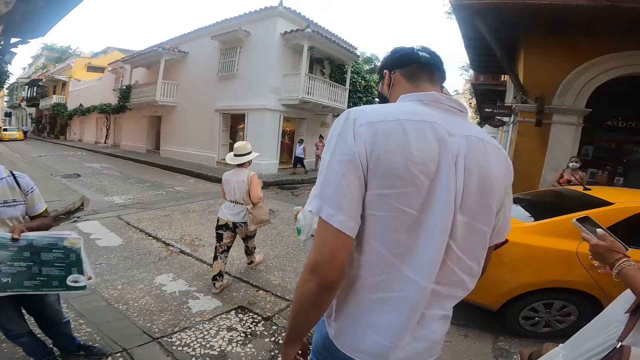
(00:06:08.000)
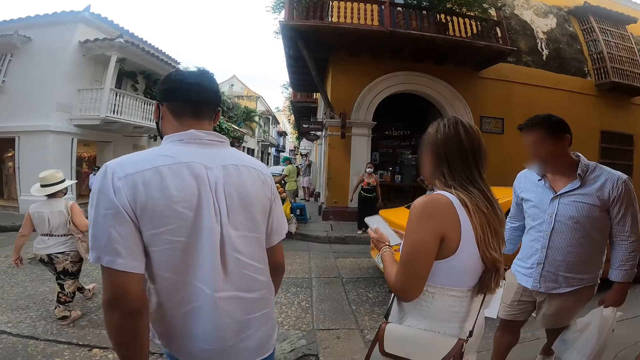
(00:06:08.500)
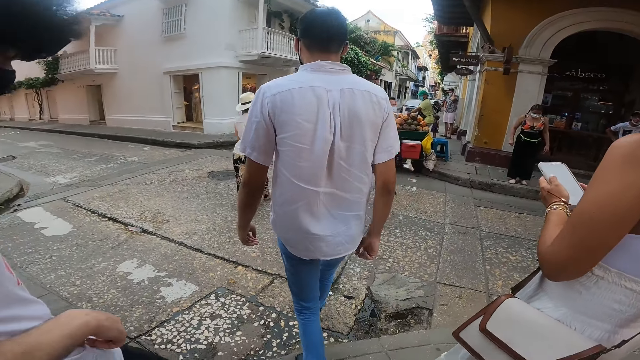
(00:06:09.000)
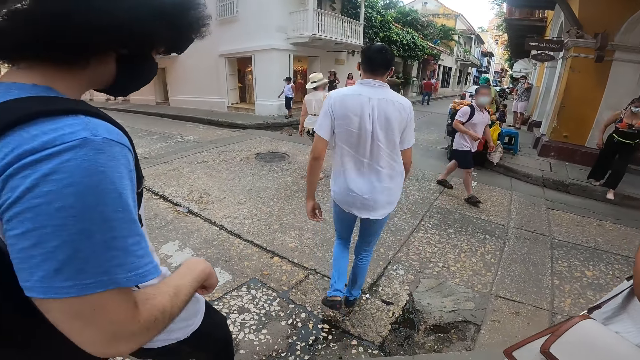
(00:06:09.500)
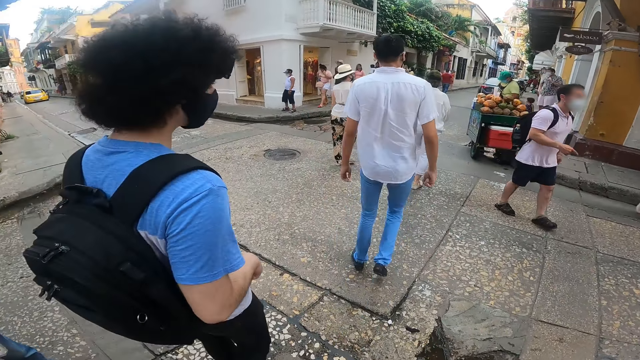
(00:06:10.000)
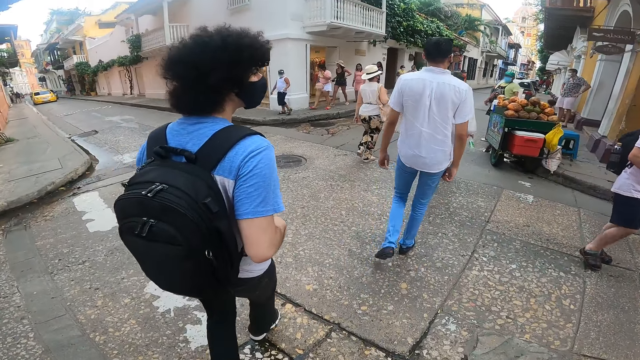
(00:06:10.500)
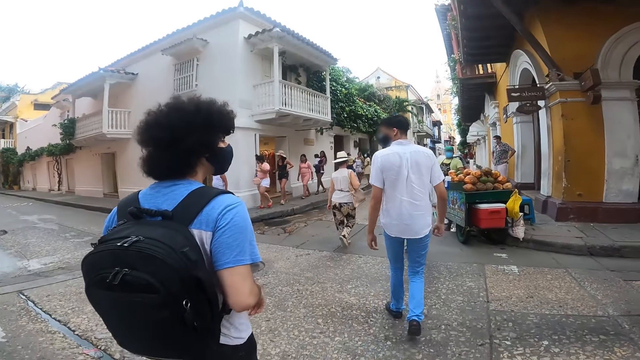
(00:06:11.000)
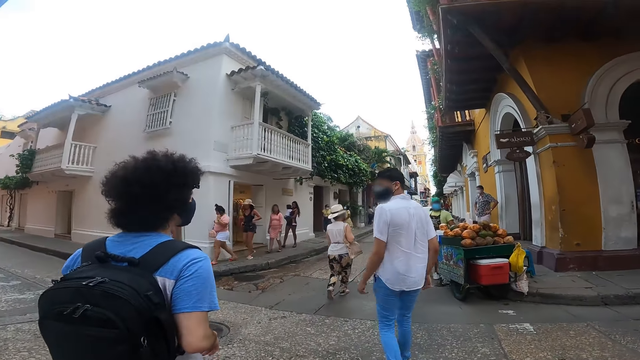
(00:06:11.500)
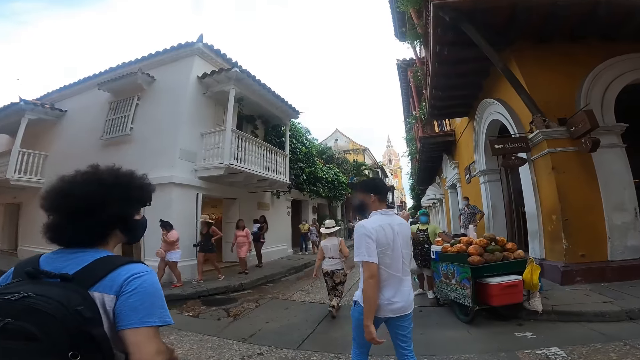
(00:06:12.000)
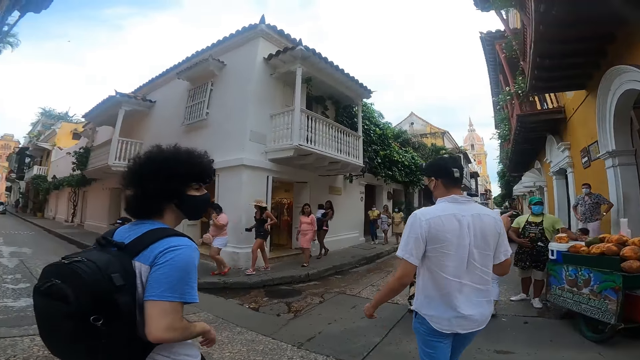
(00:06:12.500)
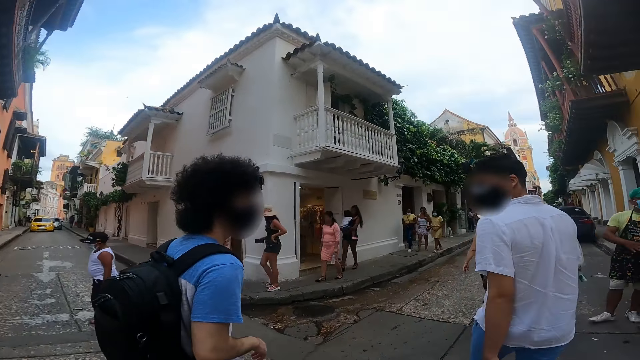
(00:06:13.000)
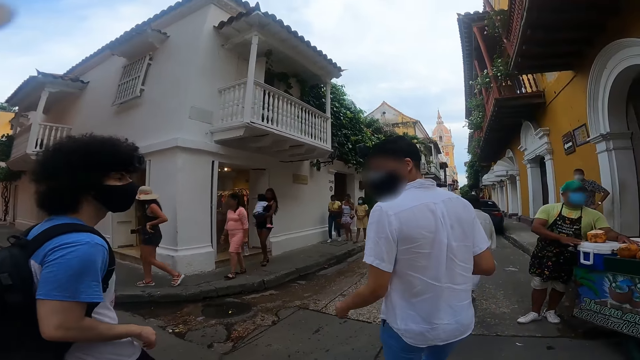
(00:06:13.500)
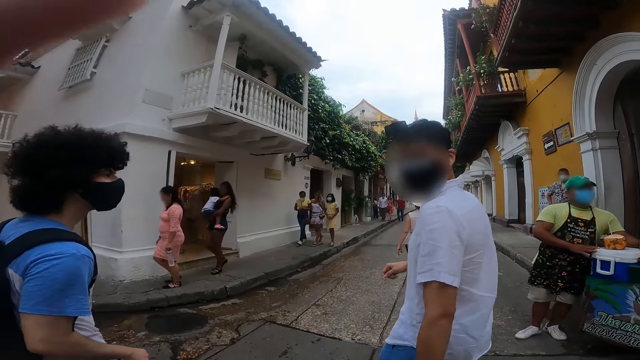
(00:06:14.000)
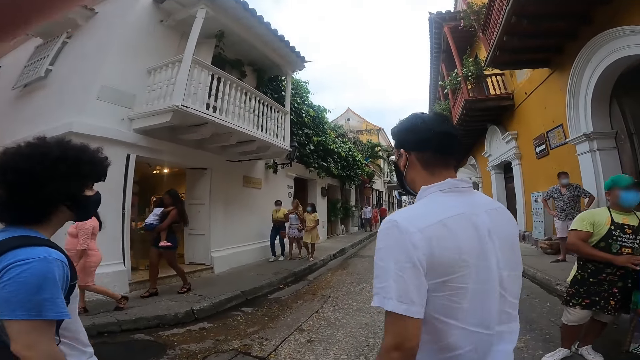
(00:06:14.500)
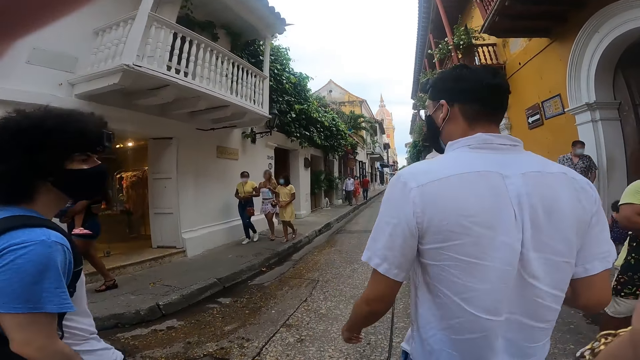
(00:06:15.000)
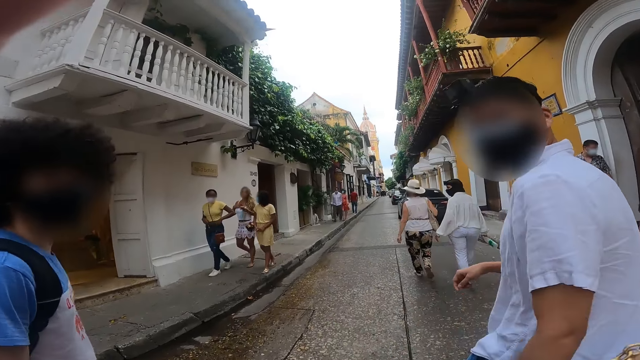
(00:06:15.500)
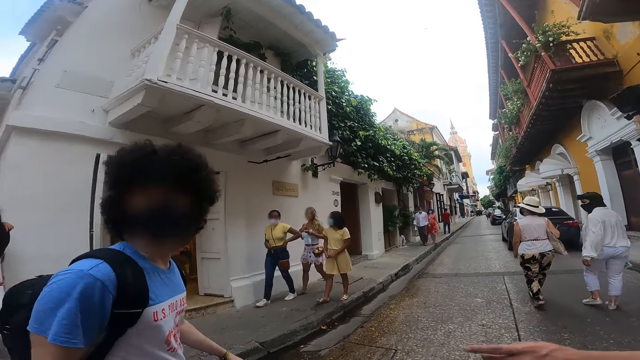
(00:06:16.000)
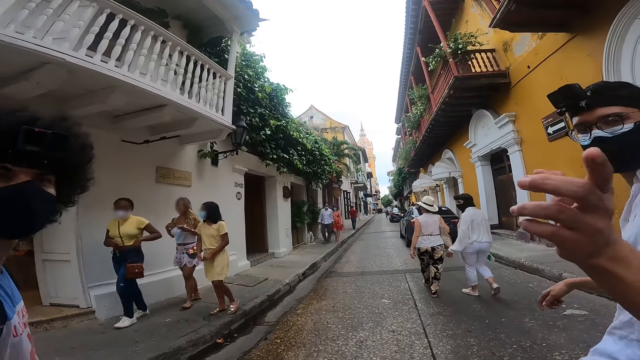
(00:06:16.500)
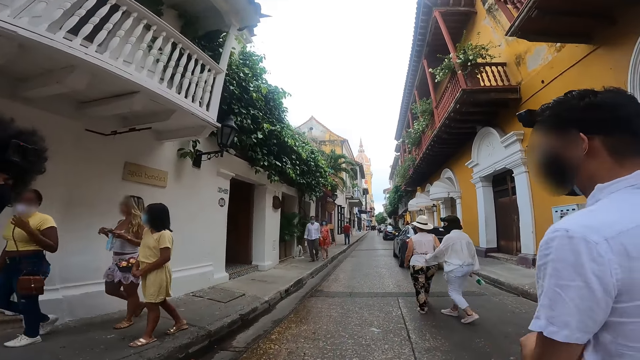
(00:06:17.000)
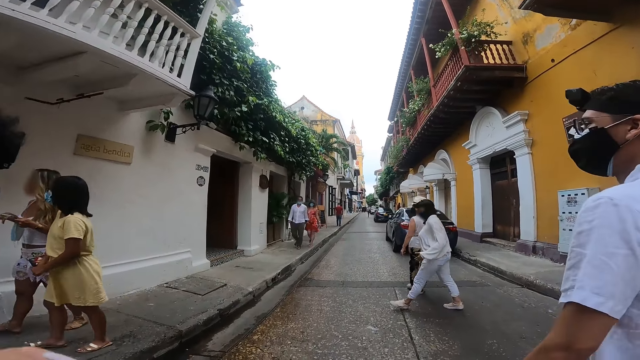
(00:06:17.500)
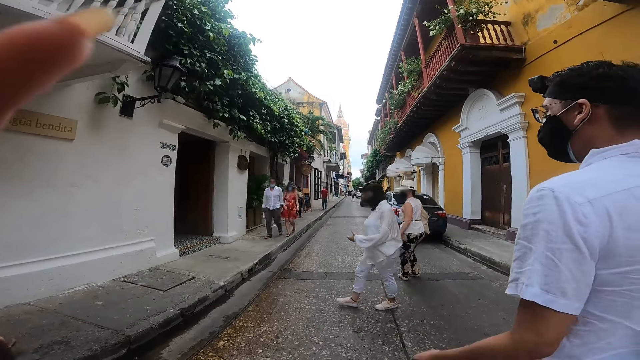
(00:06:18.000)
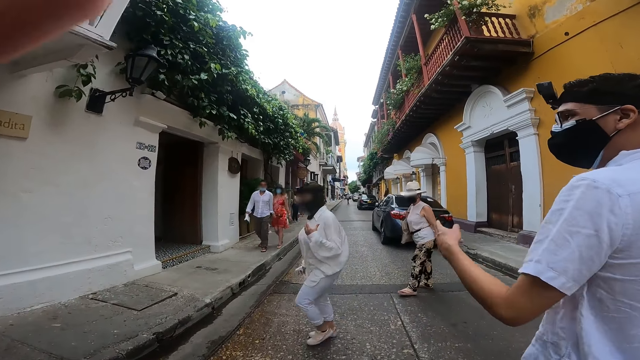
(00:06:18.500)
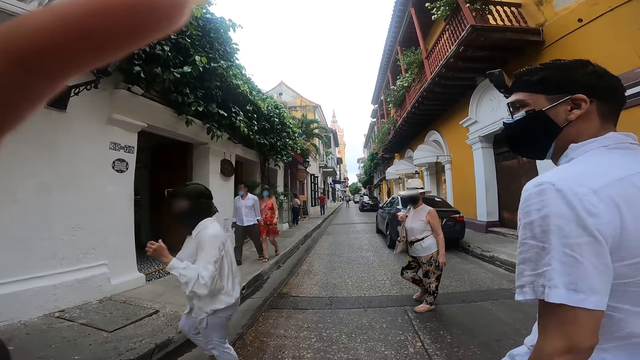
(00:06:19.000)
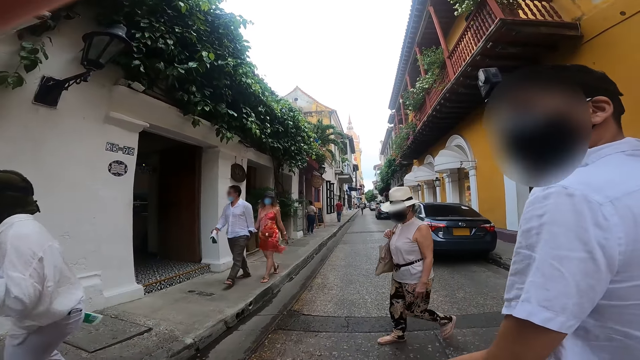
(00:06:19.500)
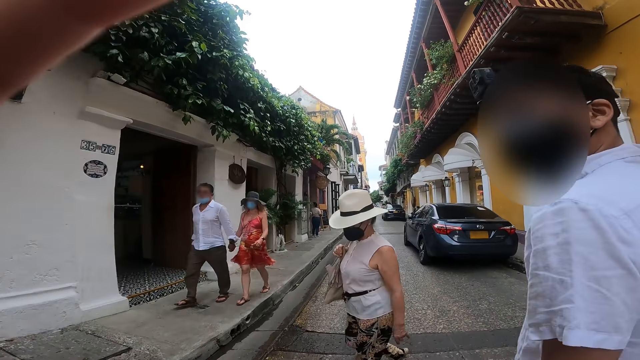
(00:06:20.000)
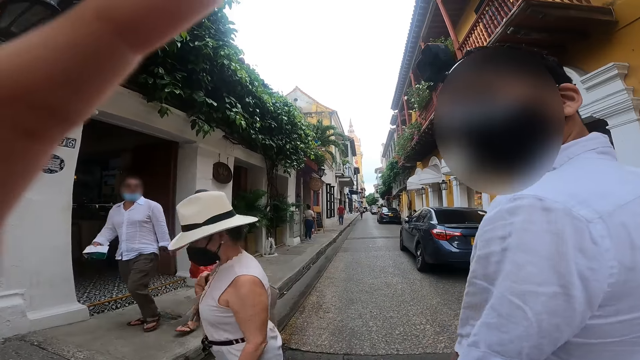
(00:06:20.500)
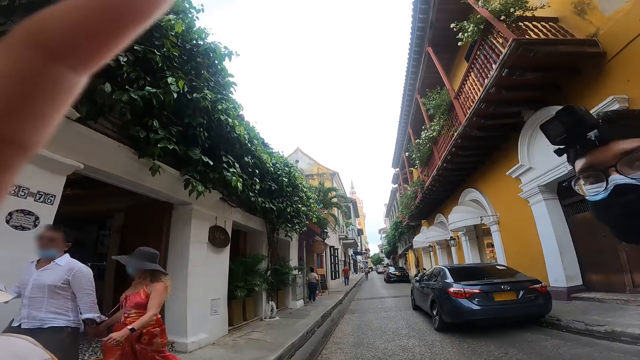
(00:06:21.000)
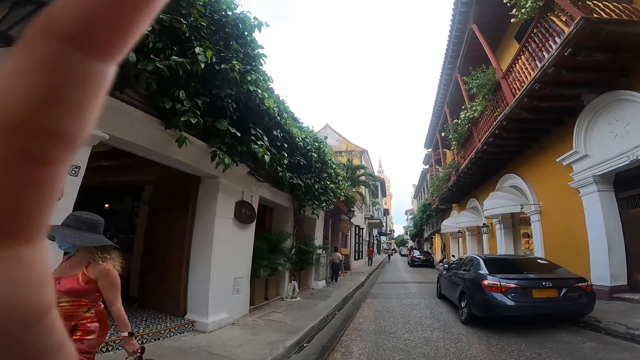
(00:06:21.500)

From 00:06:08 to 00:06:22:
A woman crosses the road. A person walks on the road. A man crosses the road. The camera wearer walks on the road. Another person walks on the road. Another man crosses the road. The camera wearer touches her head with her left hand. She crosses the road. The first man gesticulates with his left hand. Another woman crosses the road. The first man gesticulates with his left hand again. The camera wearer adjusts the camera. The other woman crosses the road again.

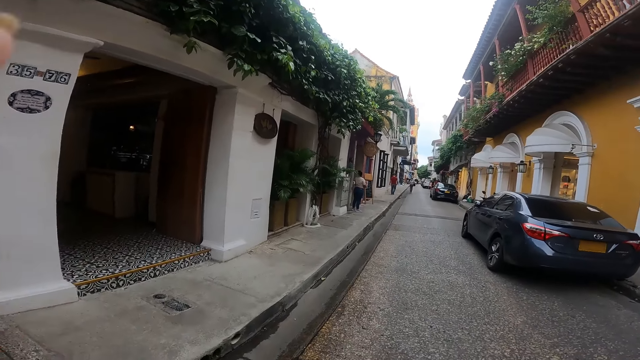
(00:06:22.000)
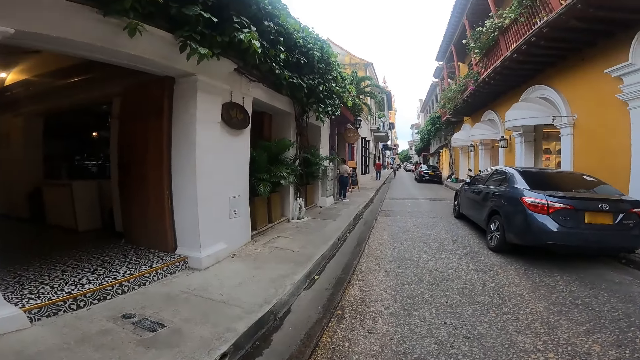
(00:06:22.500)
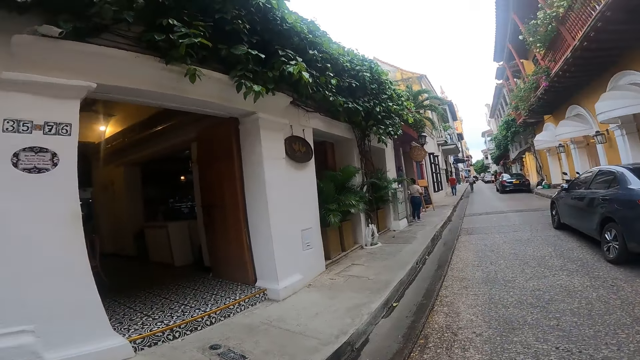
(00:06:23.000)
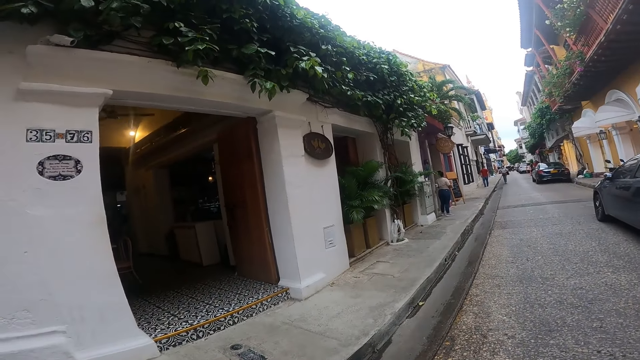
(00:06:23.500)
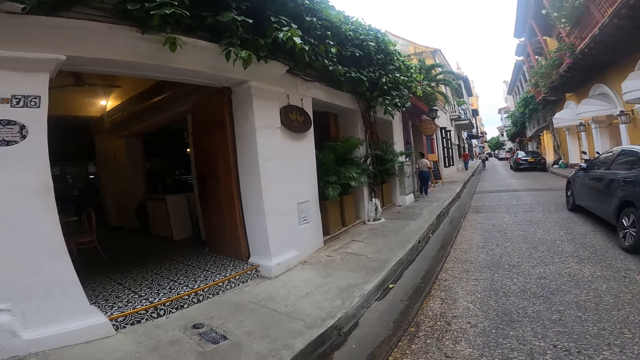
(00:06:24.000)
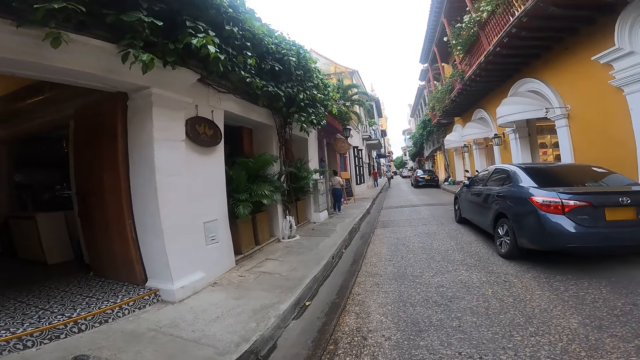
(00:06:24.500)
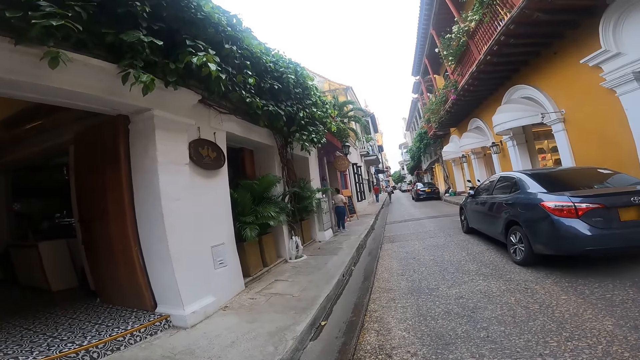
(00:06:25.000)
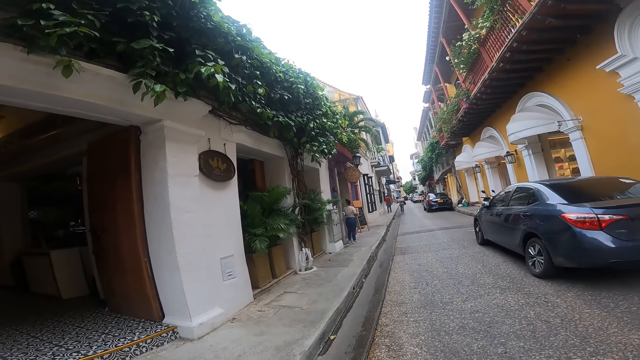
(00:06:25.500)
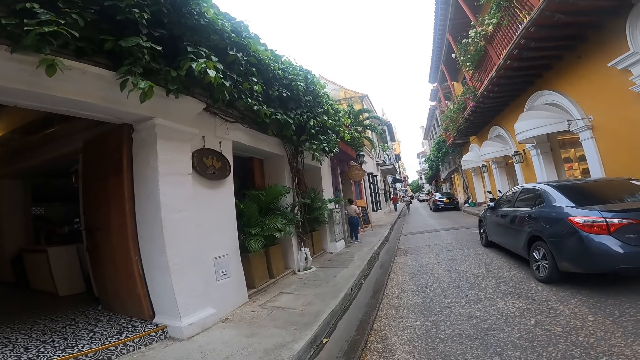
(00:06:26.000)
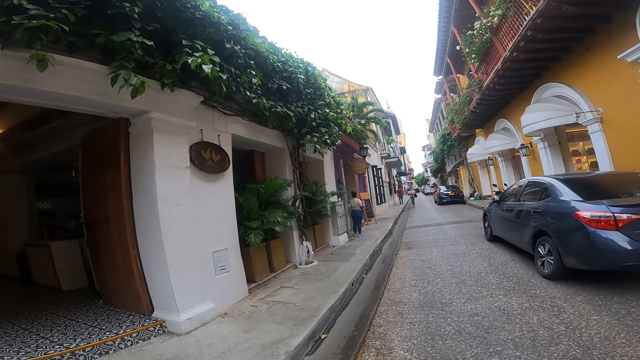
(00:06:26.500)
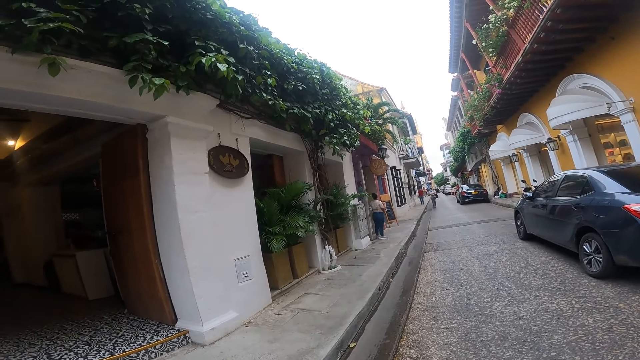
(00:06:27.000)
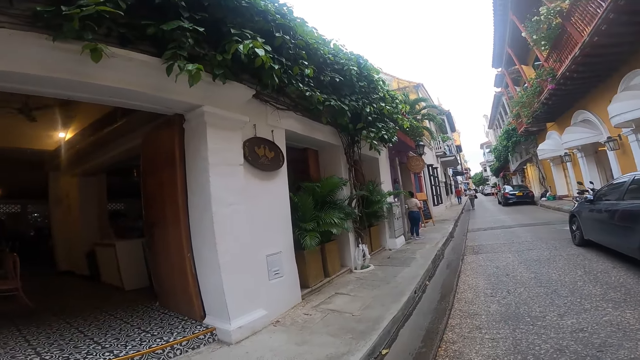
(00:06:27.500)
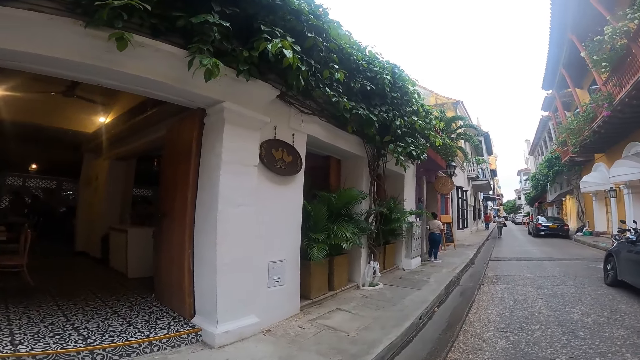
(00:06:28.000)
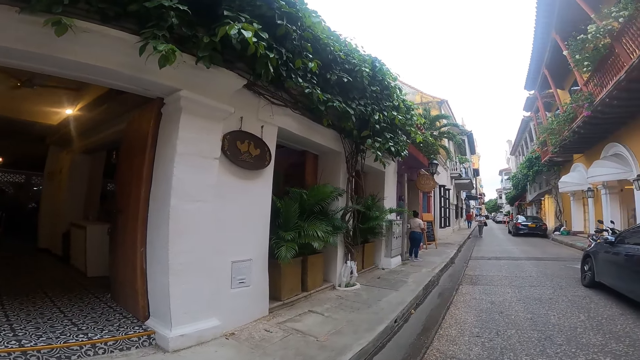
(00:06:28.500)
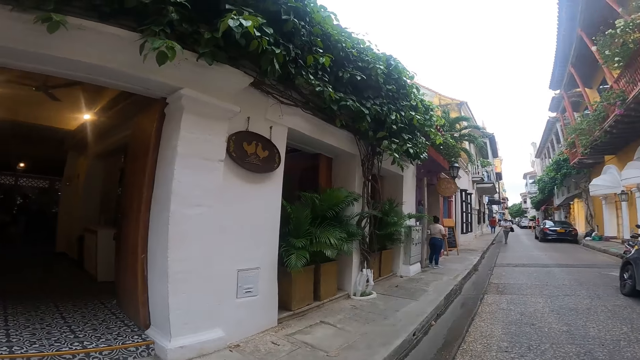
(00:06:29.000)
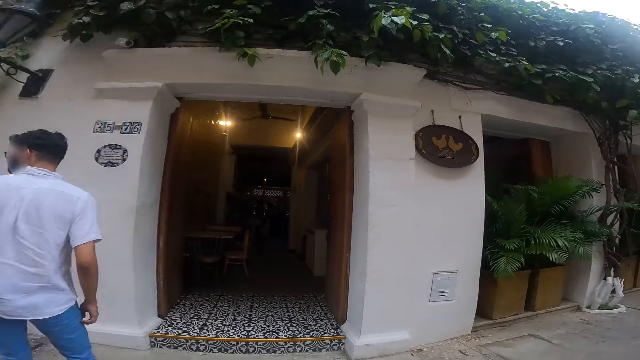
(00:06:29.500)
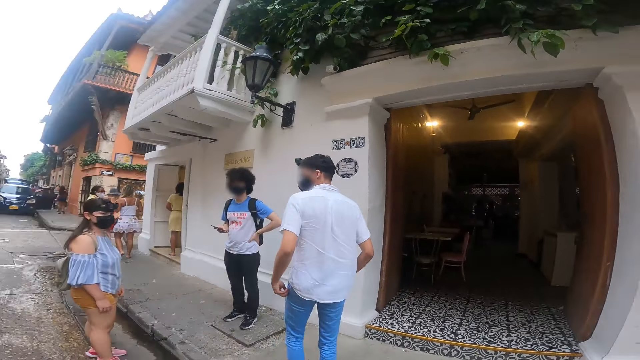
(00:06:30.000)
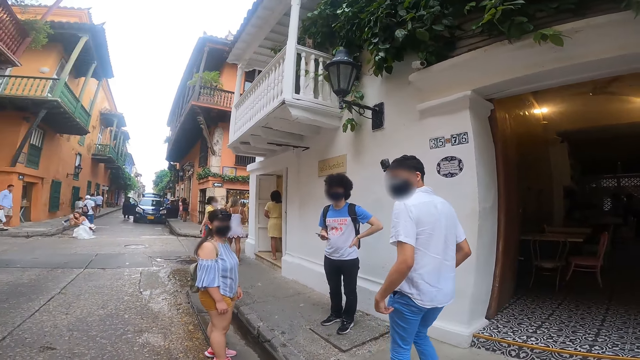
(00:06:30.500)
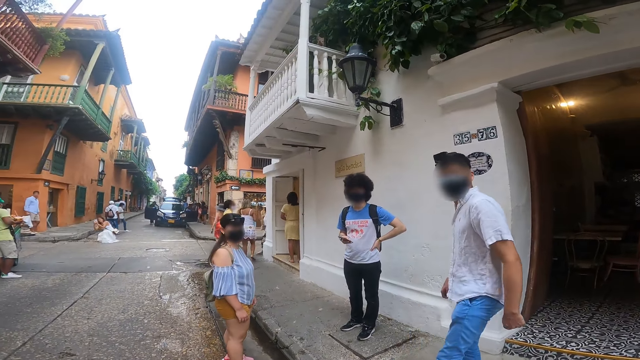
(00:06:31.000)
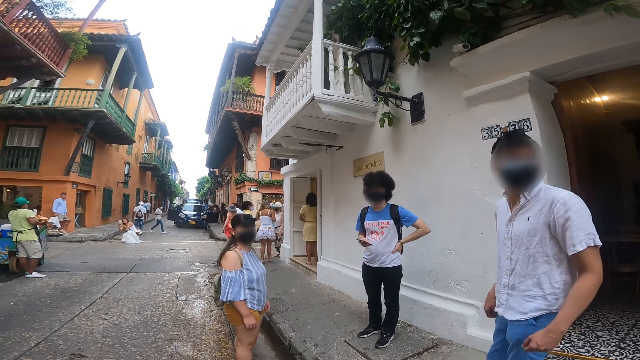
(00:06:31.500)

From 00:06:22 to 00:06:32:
The camera wearer stands on the road. They look around. They look towards the woman, the man and the other man.
